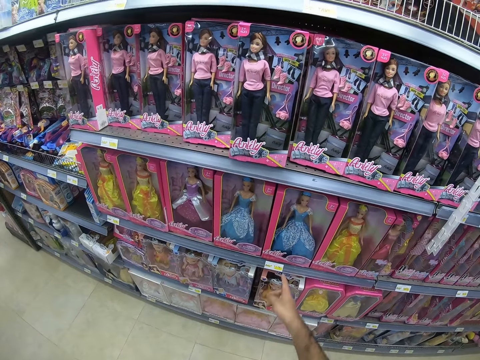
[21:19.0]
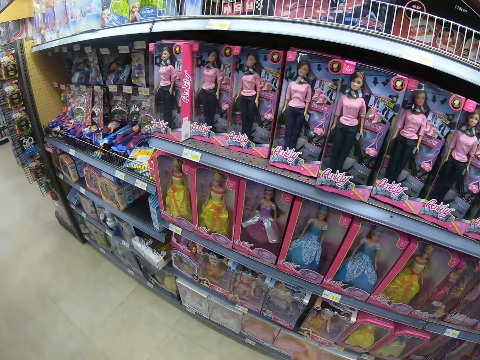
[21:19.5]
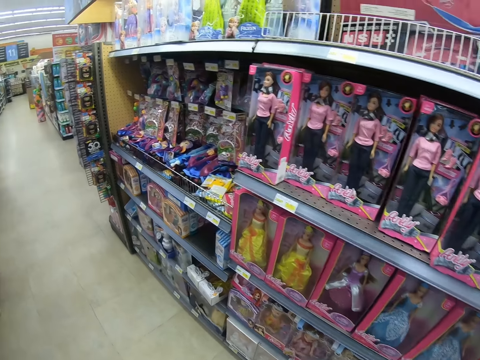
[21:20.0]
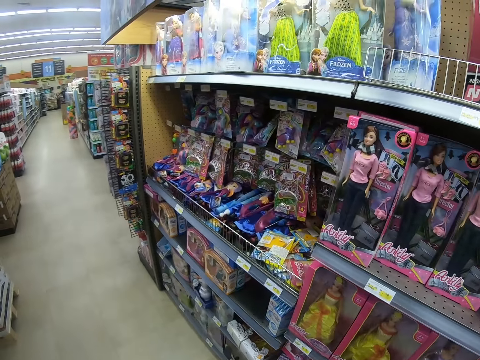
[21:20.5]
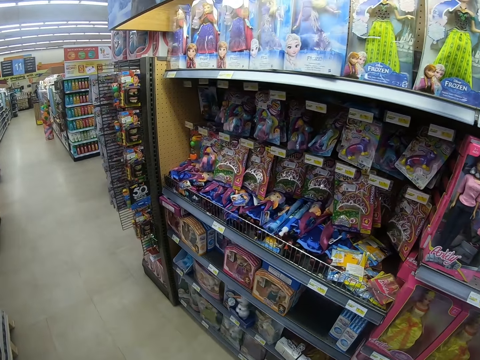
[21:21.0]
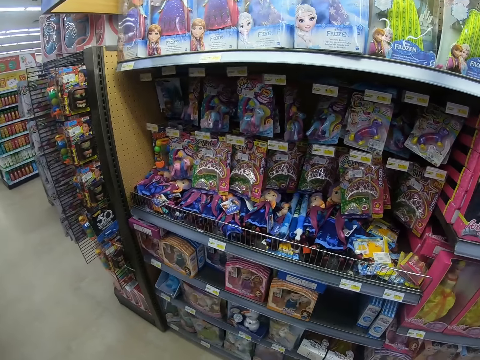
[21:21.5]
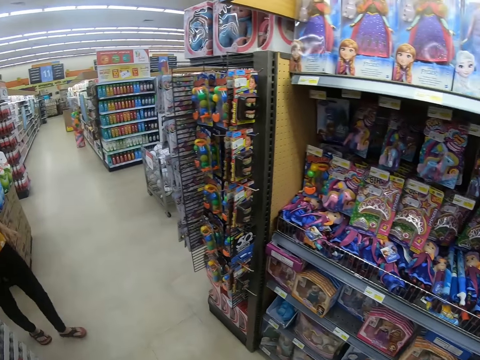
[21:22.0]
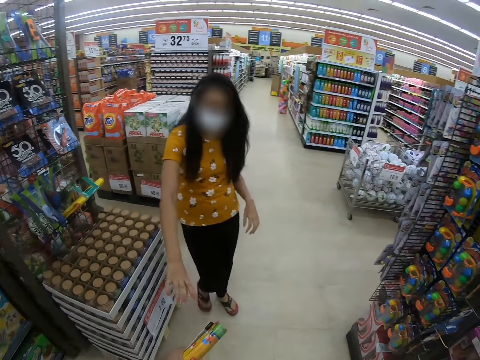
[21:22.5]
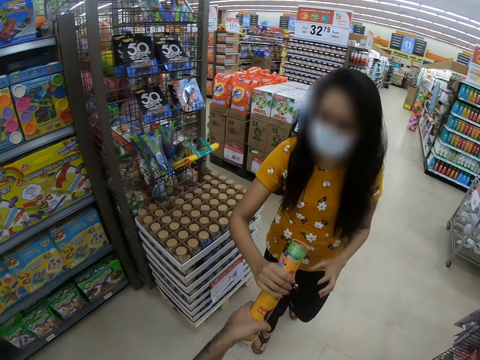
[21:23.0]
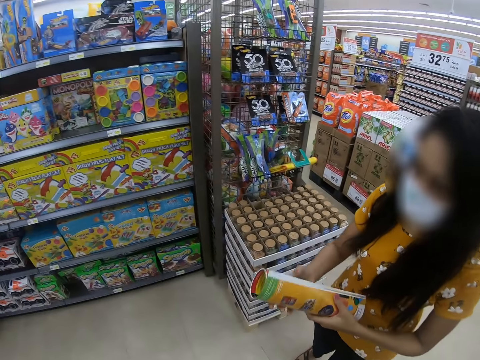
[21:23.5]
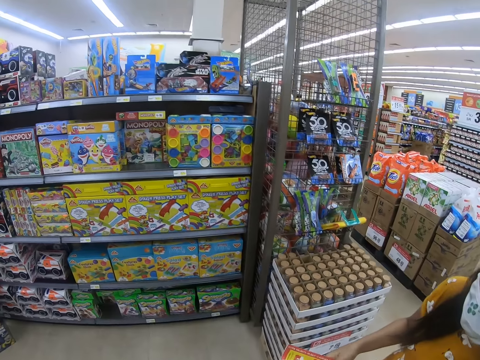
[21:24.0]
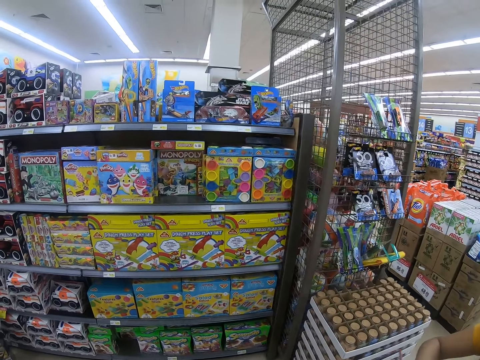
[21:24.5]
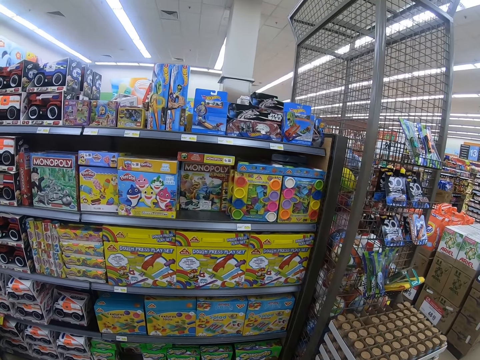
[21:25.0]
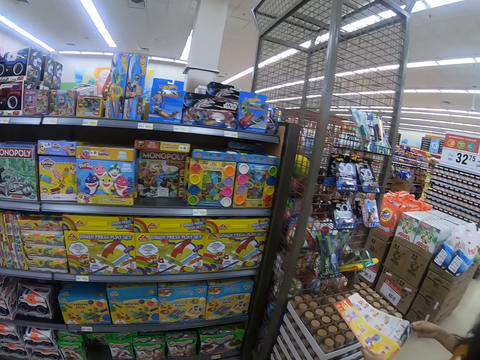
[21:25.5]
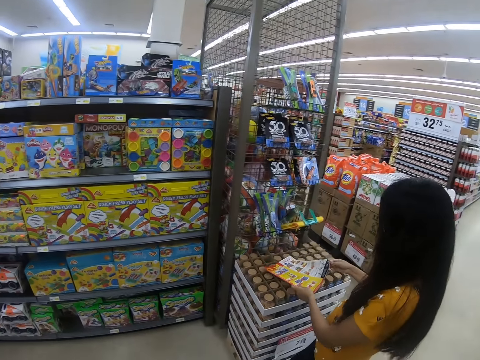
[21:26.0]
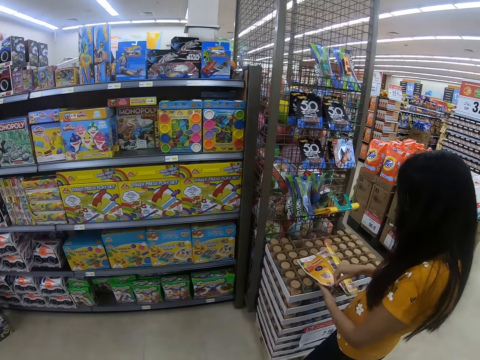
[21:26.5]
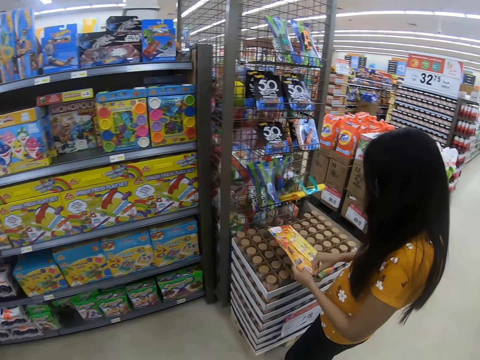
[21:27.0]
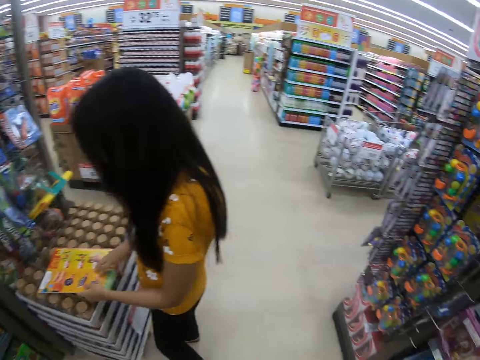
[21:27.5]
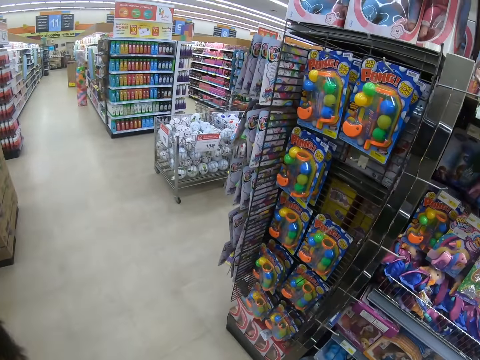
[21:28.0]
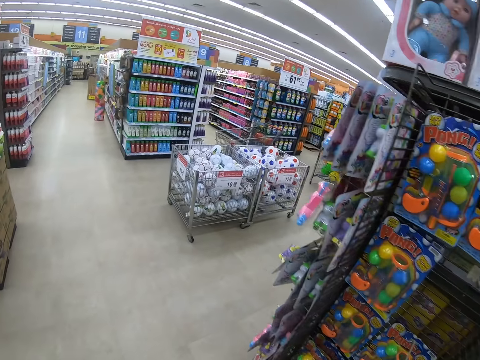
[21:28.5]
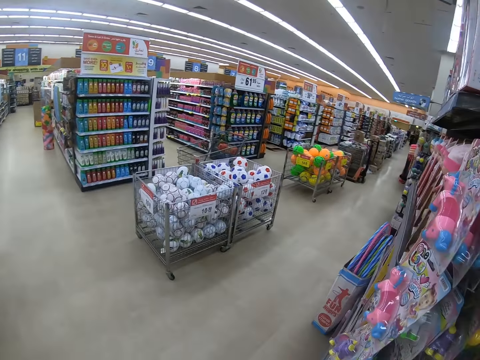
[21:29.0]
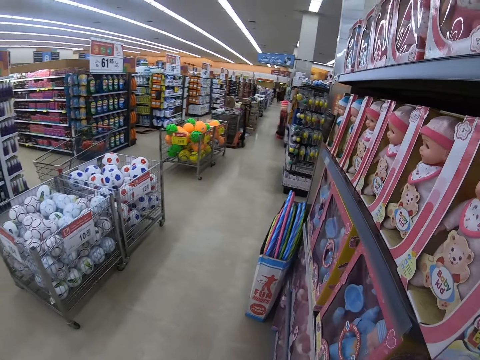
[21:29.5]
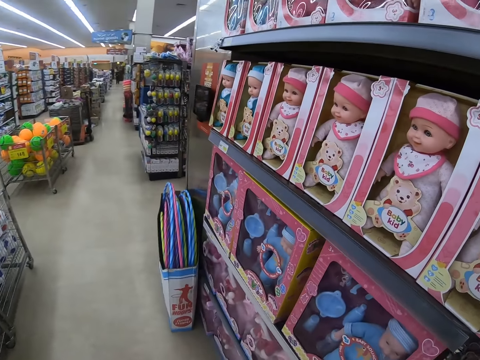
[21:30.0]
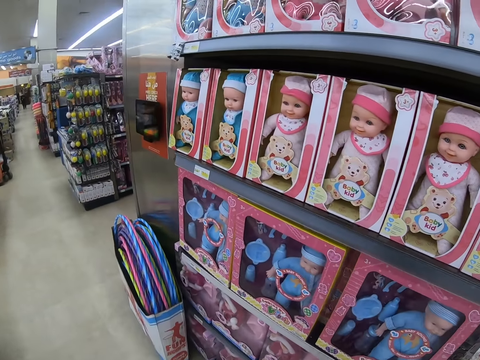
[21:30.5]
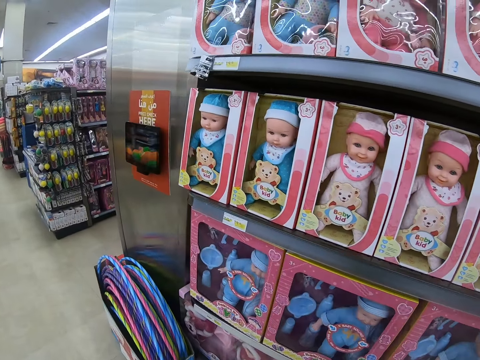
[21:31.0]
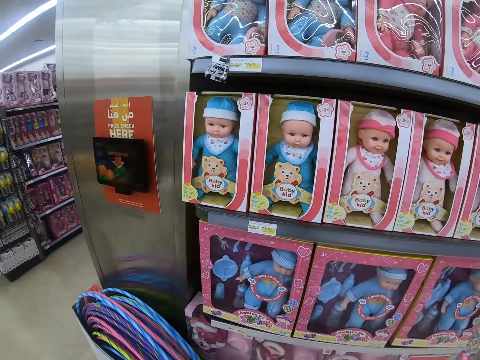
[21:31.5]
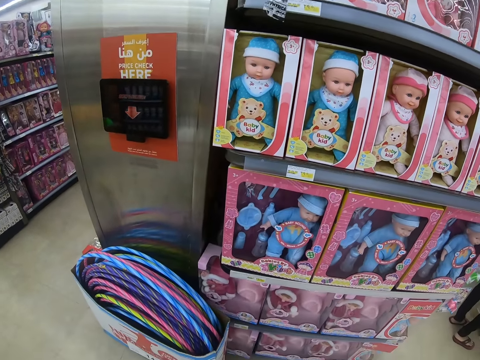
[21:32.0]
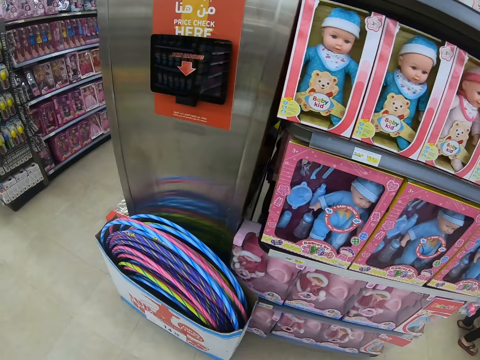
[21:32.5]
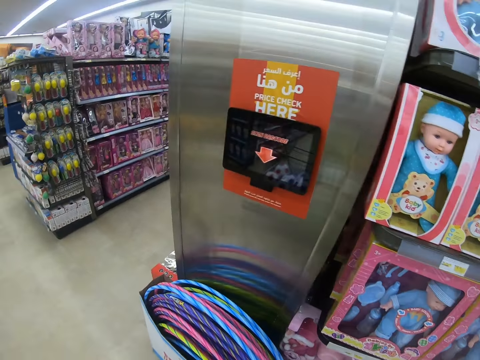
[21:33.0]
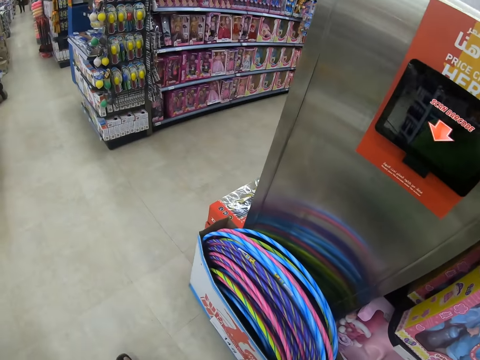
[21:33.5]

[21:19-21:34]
The camera wearer points at a doll on a shelf and walks in a supermarket. A person takes a magazine from another person. The camera wearer takes the magazine from a man. They look around. The first person opens the magazine. The camera wearer looks around. They walk around the supermarket.

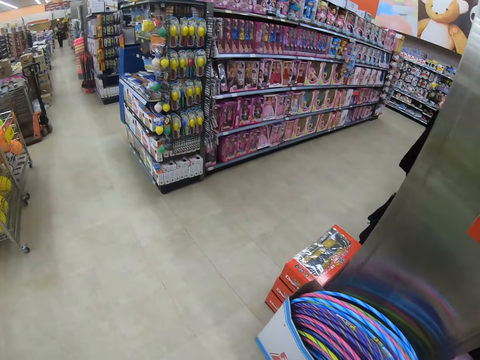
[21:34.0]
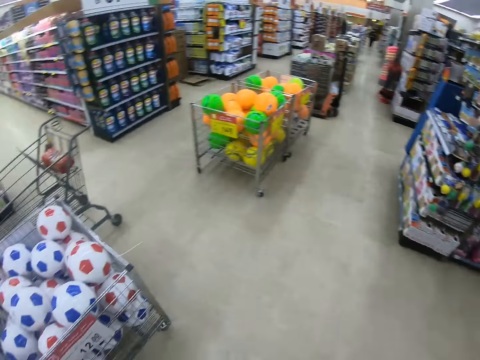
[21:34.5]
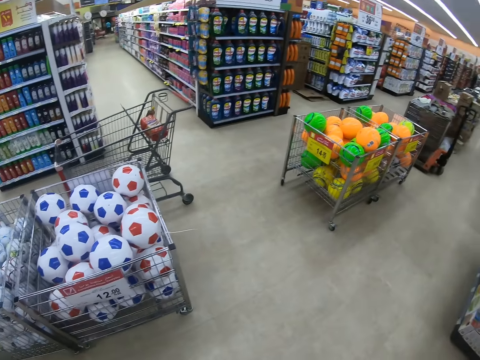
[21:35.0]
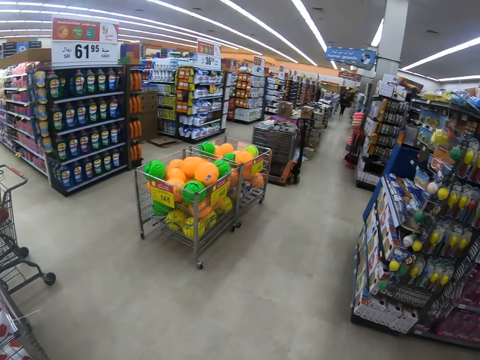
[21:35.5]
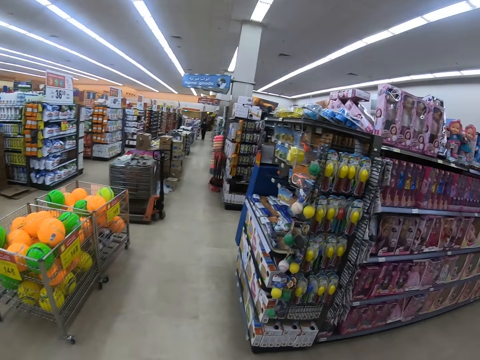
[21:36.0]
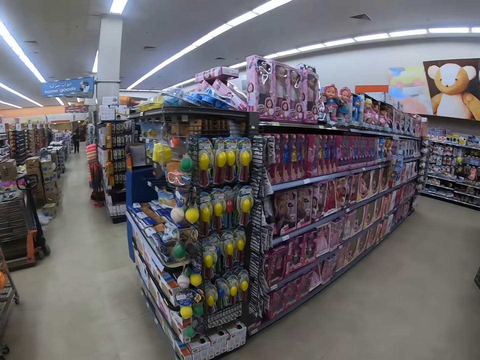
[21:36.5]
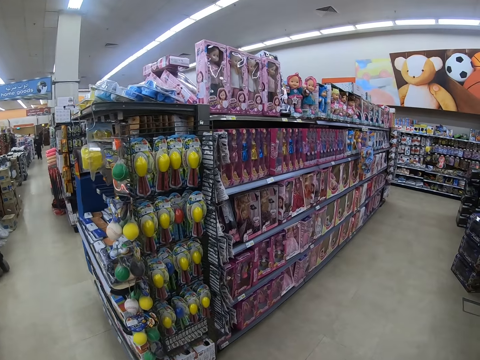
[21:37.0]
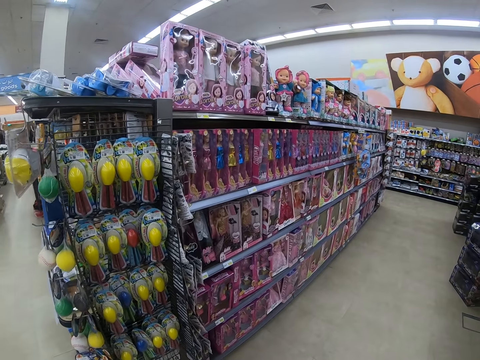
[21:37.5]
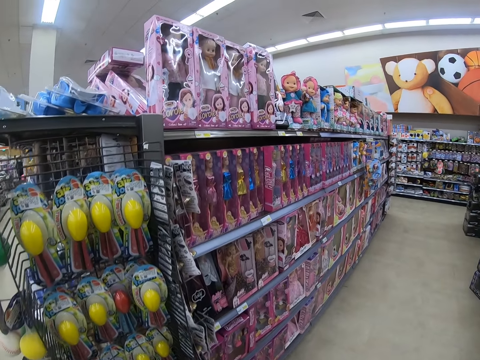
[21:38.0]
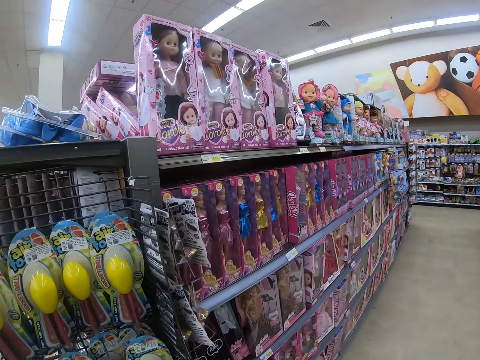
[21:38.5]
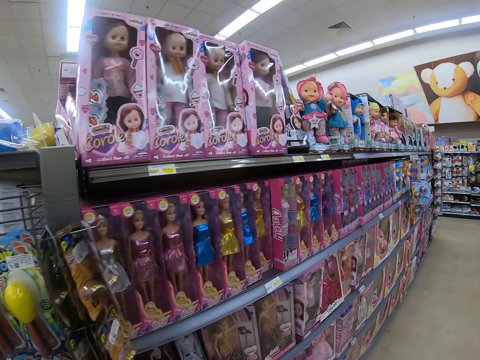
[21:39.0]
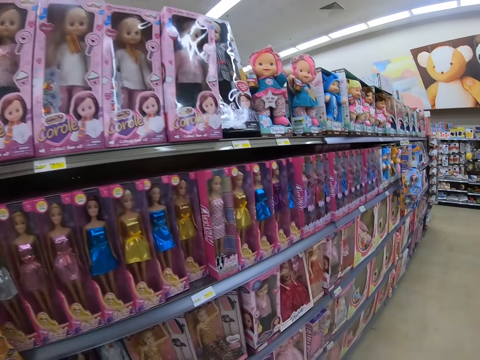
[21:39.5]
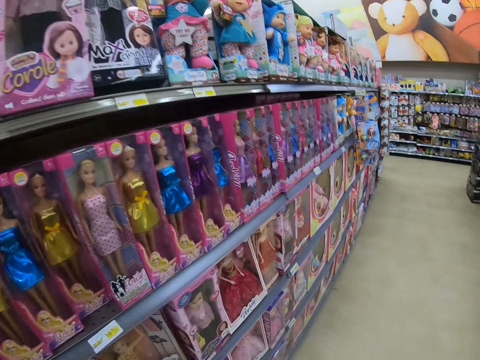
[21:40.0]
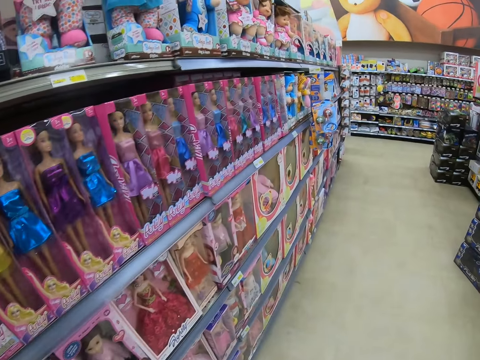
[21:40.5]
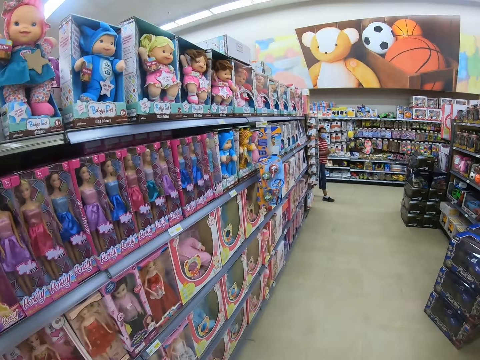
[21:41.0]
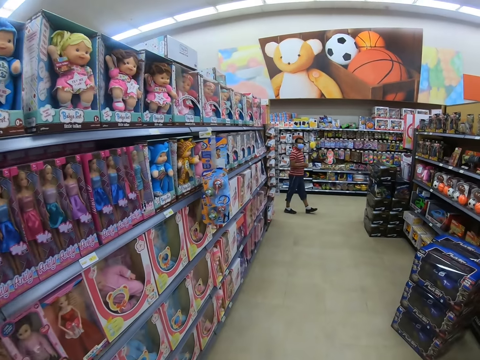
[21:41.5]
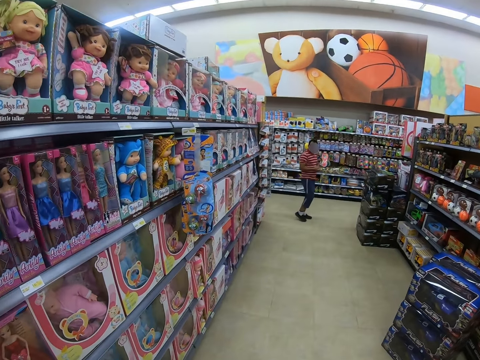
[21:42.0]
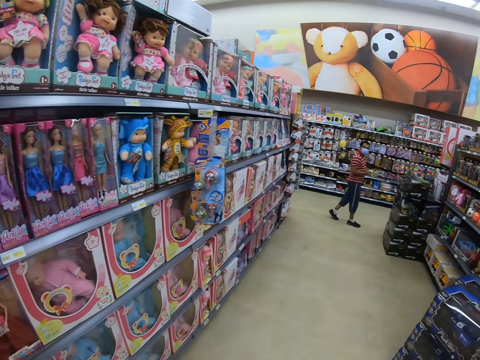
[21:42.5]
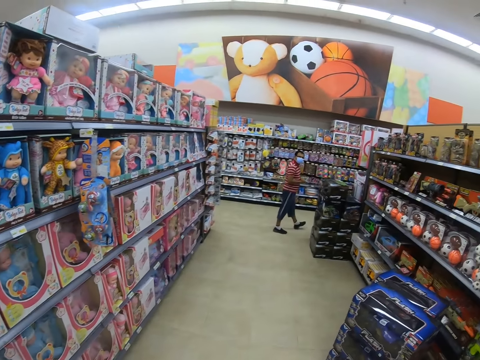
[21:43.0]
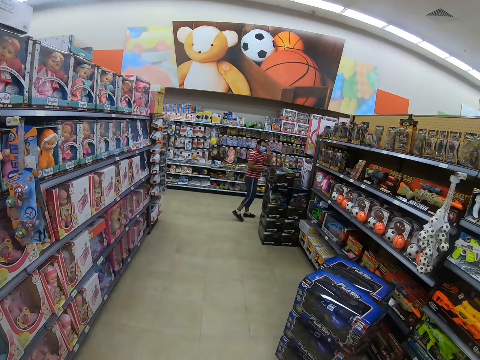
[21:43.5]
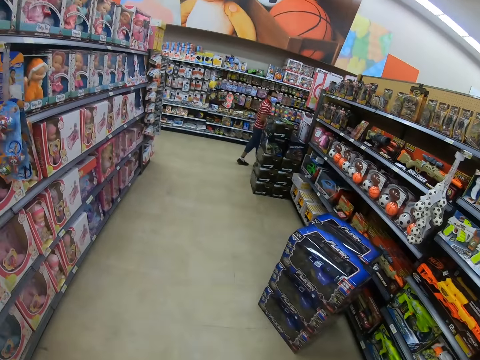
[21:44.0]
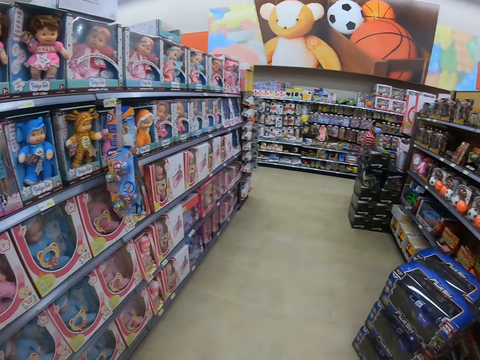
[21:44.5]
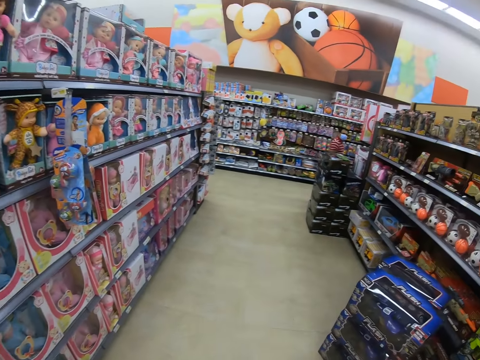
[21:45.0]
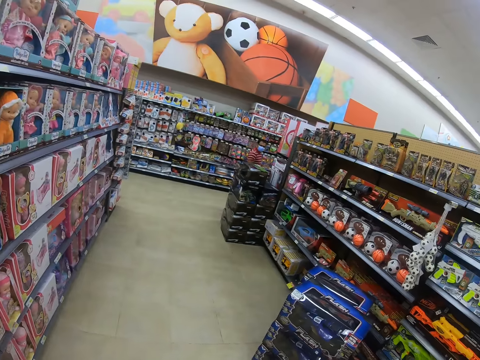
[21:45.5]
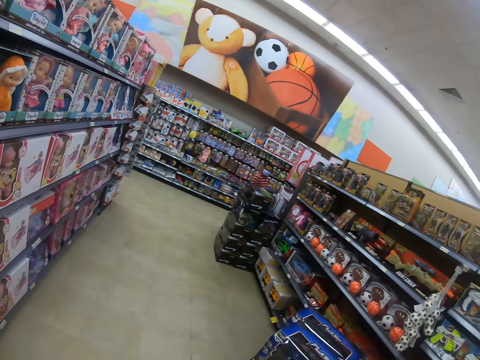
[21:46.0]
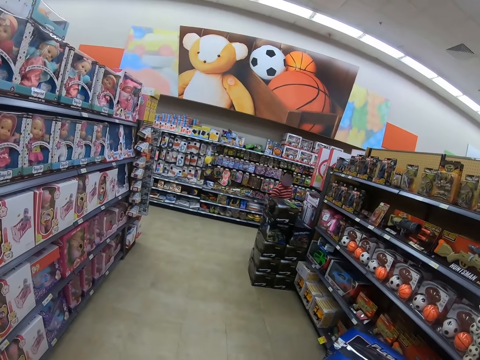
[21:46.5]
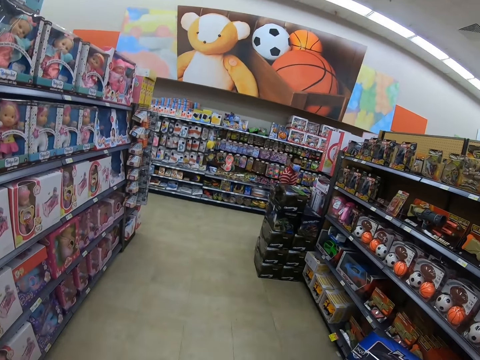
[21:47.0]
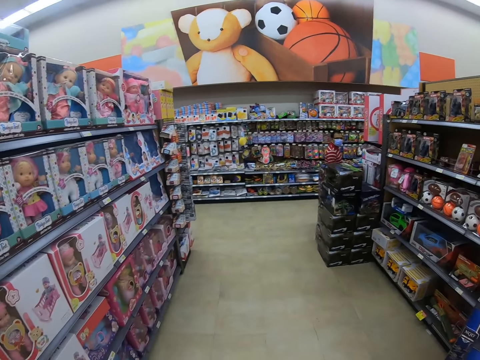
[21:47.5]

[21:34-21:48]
A person waves at the camera wearer. The person lifts a hand.
